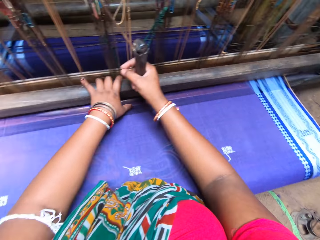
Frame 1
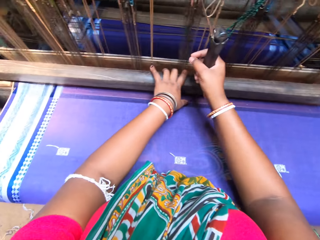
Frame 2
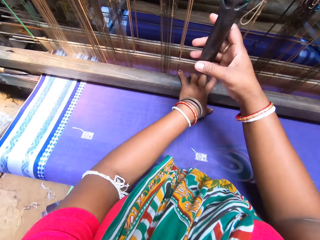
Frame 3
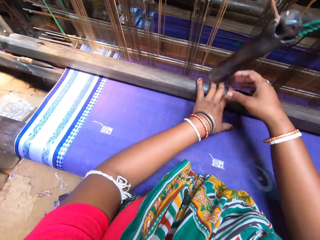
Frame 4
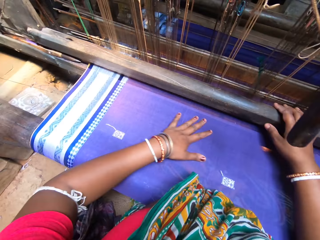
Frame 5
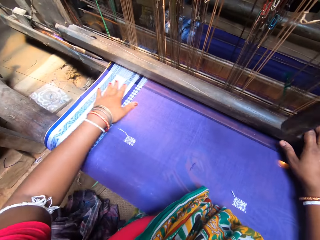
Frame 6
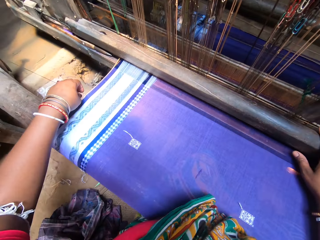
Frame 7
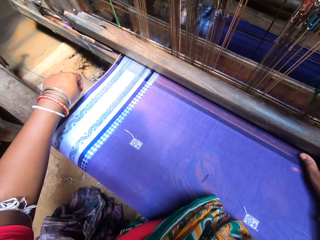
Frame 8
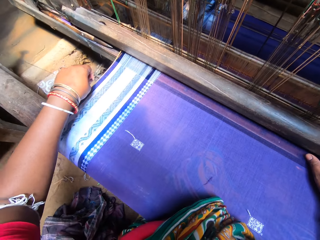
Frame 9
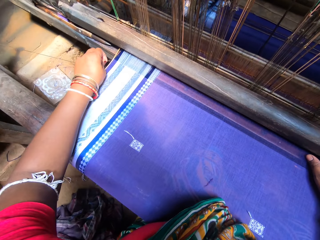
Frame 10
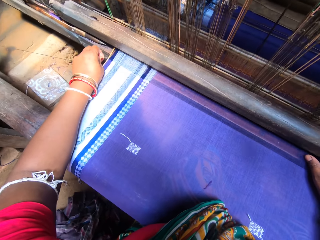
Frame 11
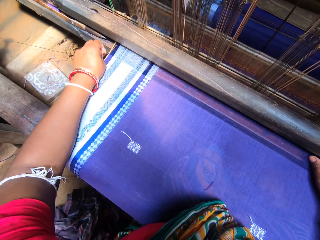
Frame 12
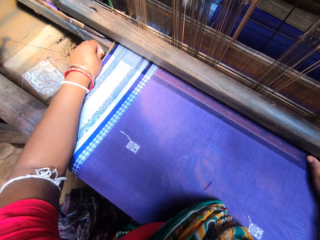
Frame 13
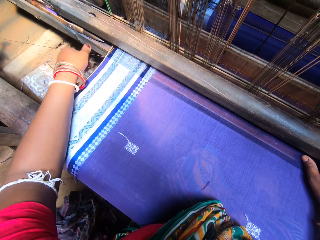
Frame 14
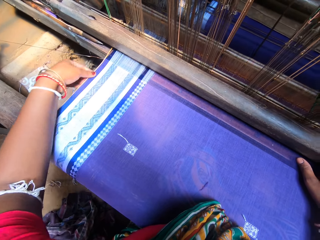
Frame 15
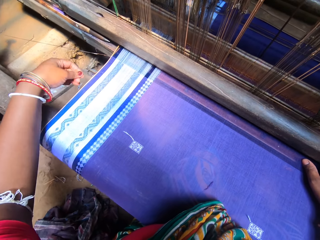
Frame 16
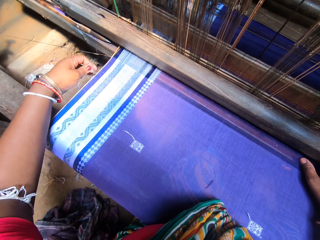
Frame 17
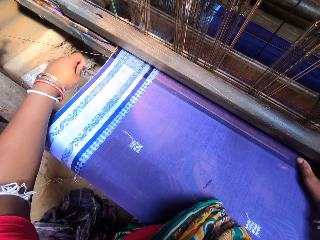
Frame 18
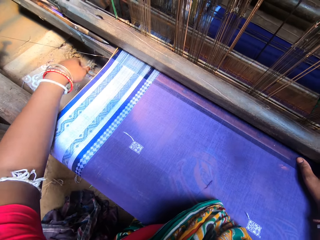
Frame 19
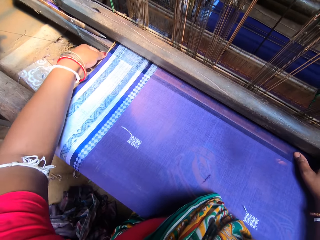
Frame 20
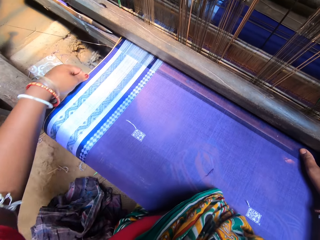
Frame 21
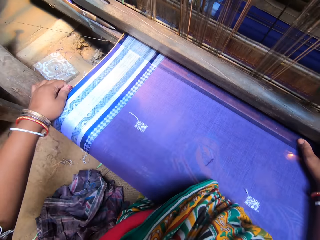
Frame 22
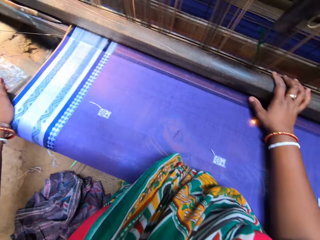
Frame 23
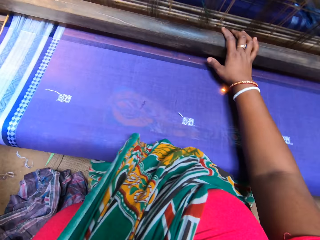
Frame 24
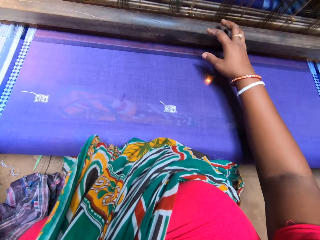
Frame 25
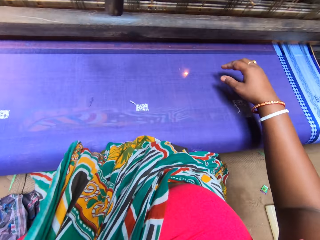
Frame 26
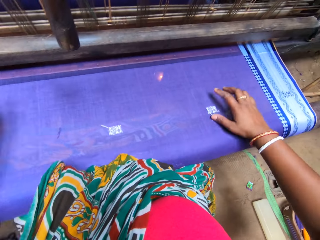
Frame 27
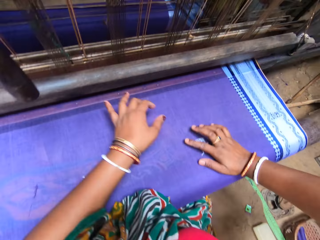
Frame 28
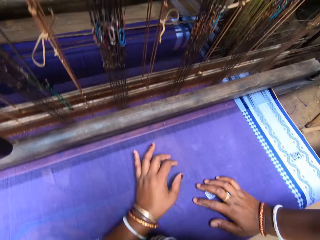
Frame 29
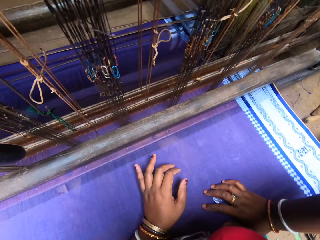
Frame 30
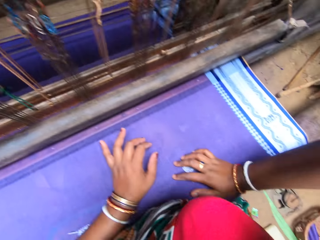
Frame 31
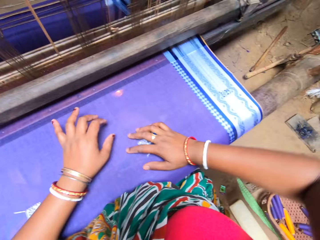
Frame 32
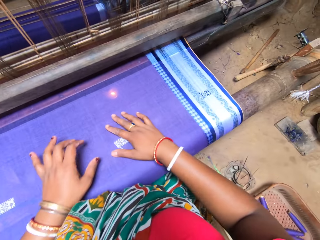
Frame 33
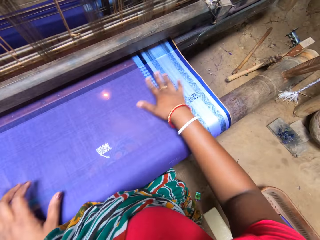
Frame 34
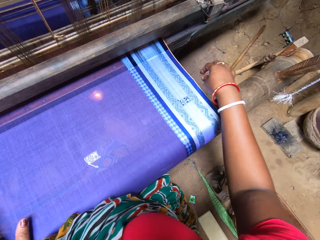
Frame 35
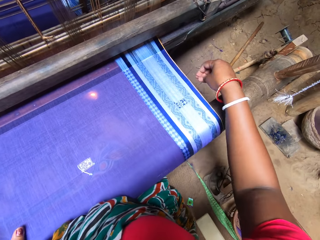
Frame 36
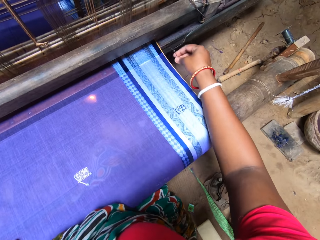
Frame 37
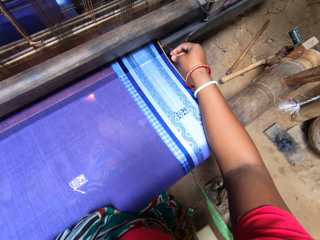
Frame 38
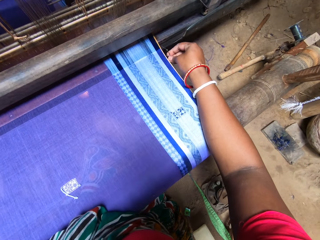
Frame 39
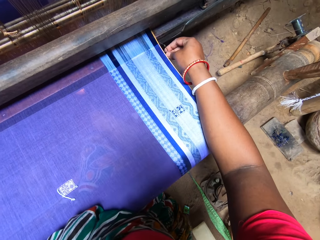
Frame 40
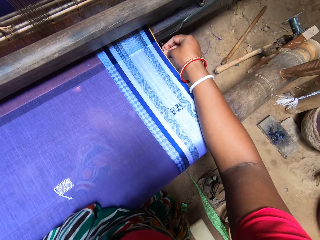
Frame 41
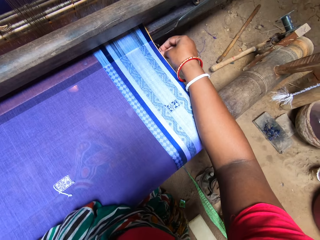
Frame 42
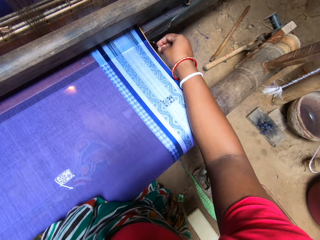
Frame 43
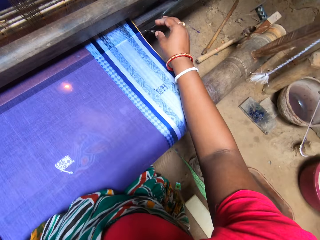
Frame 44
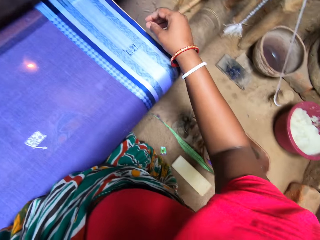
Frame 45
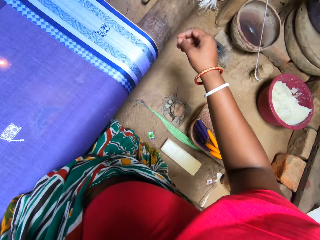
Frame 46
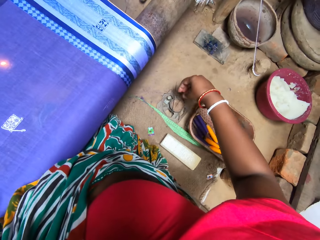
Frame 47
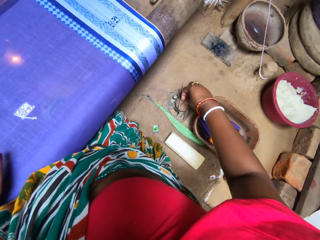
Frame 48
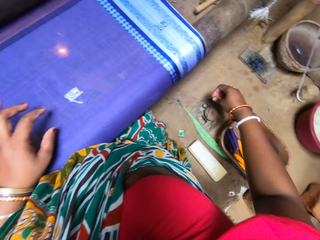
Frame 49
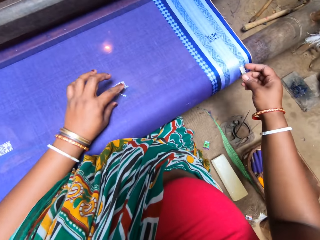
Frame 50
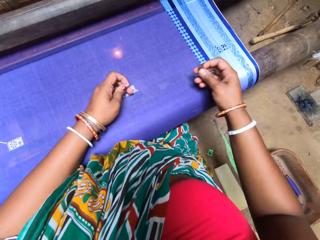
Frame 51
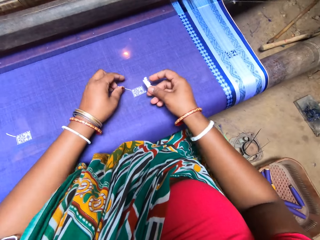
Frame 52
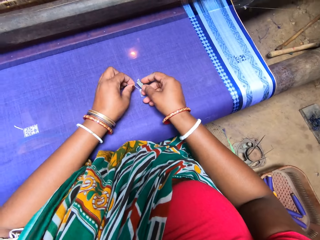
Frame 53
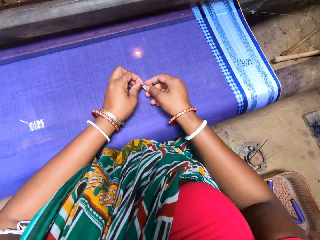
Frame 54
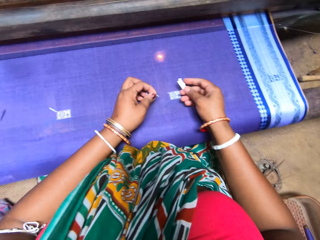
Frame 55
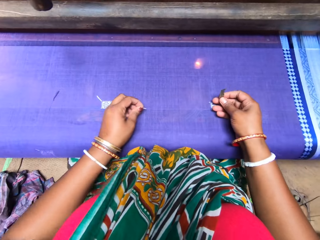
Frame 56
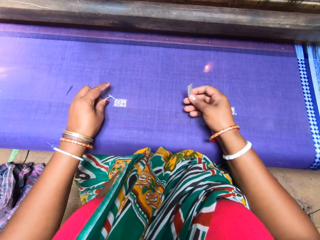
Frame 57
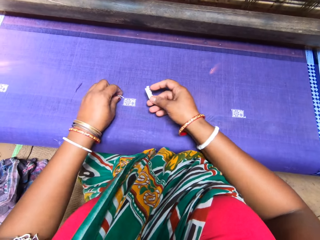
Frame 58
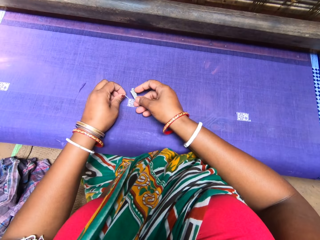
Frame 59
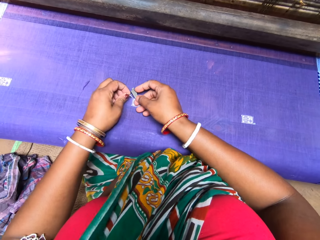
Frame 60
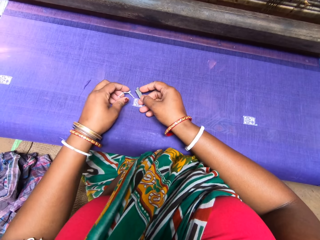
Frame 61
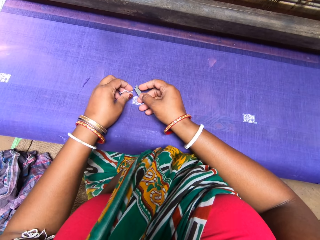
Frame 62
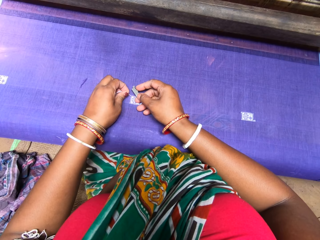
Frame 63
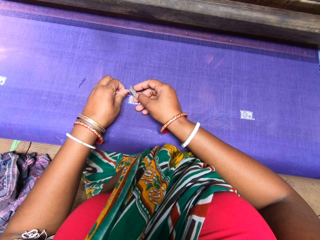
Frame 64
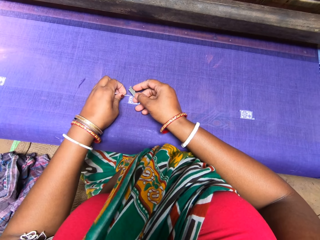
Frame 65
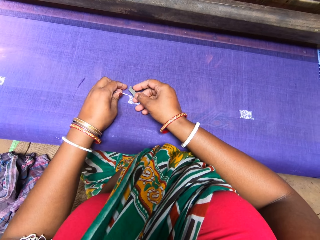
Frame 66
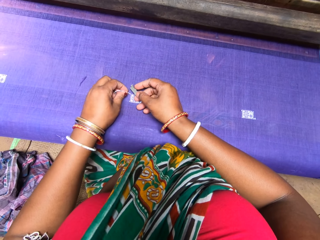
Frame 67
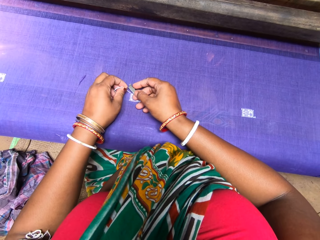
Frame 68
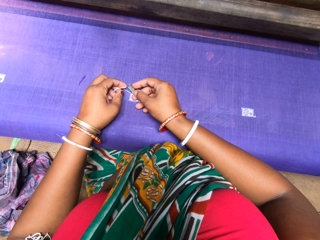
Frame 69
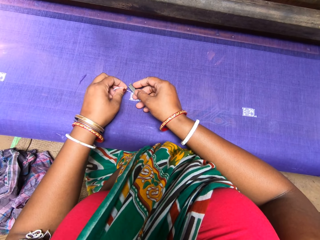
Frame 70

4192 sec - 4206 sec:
The camera wearer pulls out loose weaving yarn on the sides of the fabric on the handloom with her left hand. She holds a thread and touches a material. She picks up a safety pin from the ground with her right hand. She picks up a thread. She hangs the safety pin in her right hand on the fabric on the handloom. She puts the thread on the material. She picks up a razor blade from a cup on the ground with her right hand. She picks up a loose weaving yarn on the fabric on the handloom with her left hand. She cuts the loose weaving yarn on the fabric on the handloom in her left hand with the blade in her right hand. She picks up a loose weaving yarn on the fabric on the handloom with her left hand.

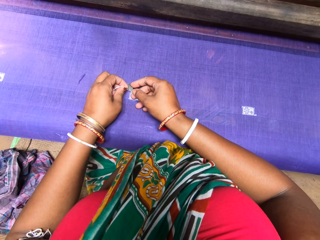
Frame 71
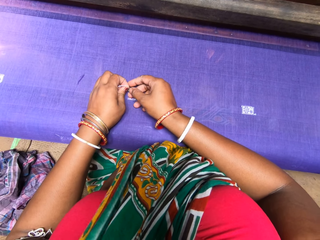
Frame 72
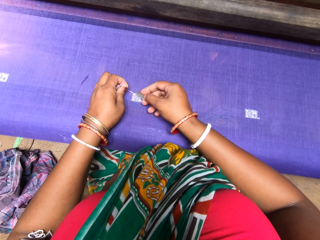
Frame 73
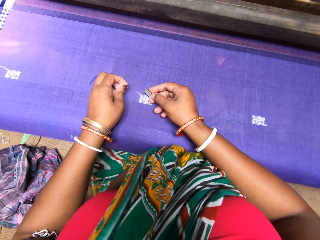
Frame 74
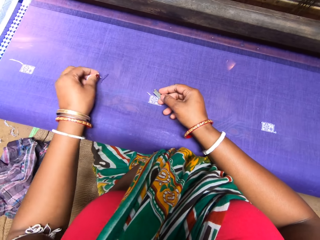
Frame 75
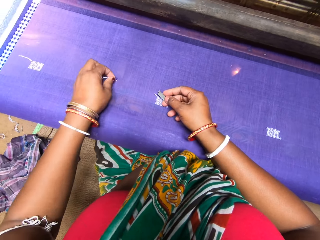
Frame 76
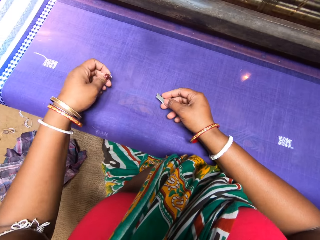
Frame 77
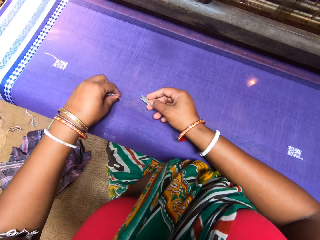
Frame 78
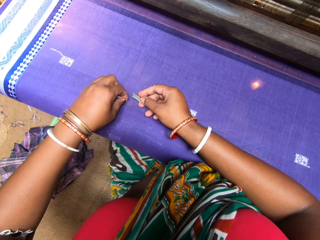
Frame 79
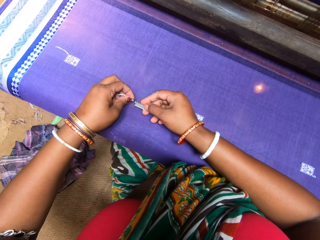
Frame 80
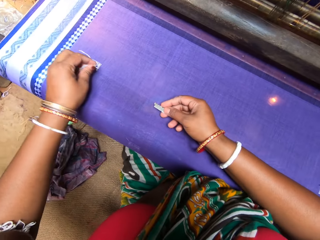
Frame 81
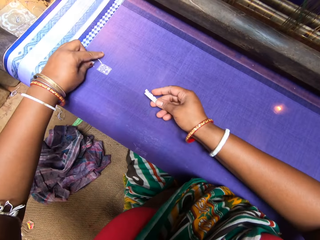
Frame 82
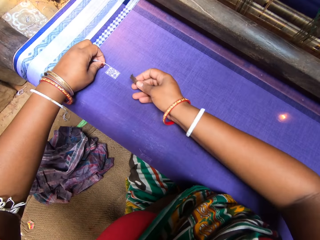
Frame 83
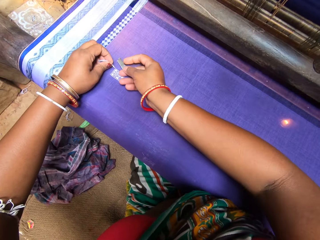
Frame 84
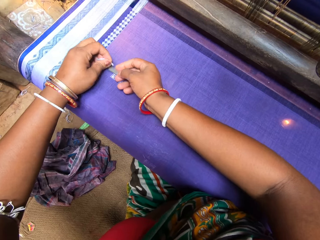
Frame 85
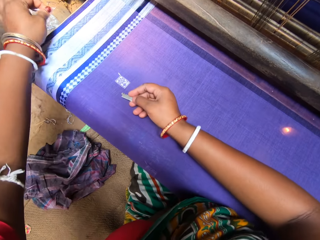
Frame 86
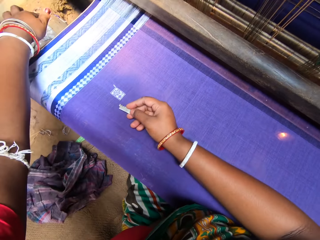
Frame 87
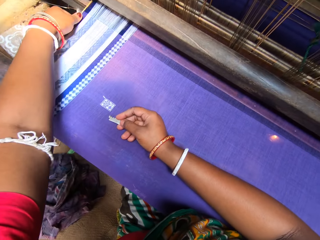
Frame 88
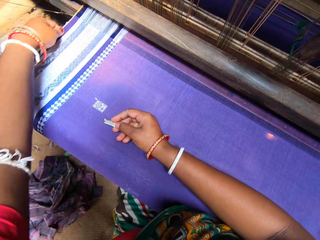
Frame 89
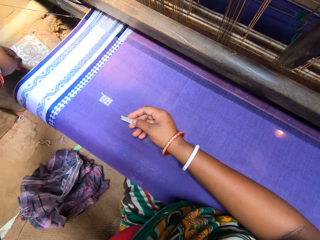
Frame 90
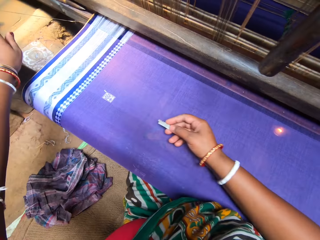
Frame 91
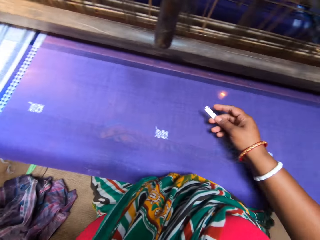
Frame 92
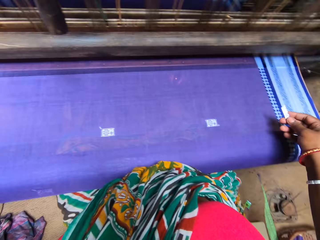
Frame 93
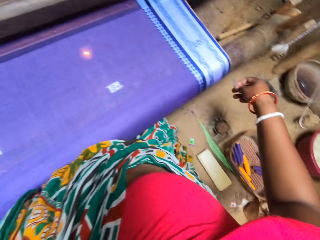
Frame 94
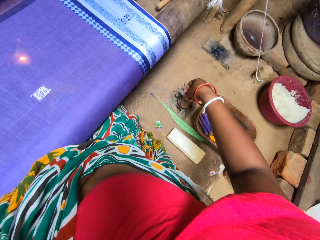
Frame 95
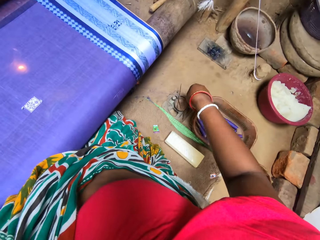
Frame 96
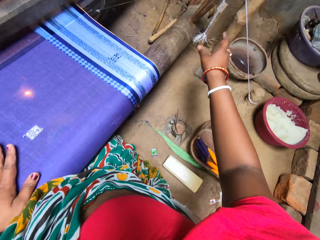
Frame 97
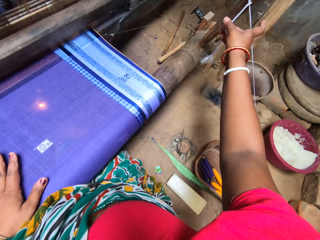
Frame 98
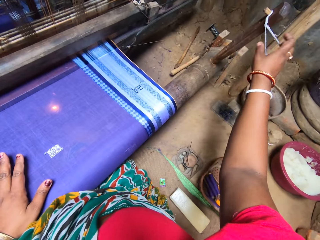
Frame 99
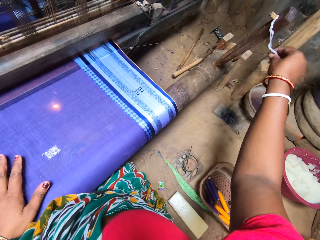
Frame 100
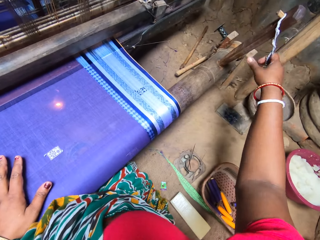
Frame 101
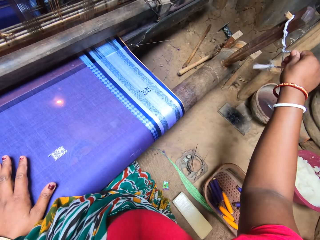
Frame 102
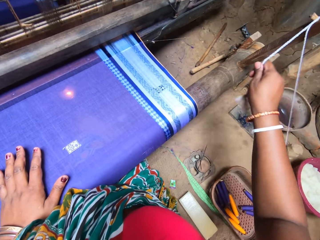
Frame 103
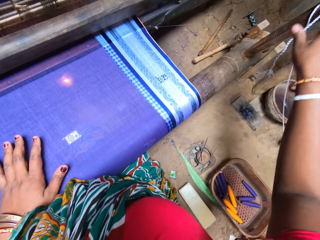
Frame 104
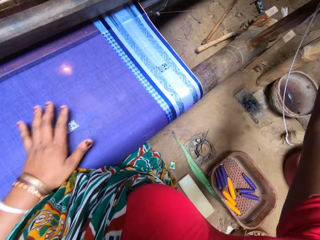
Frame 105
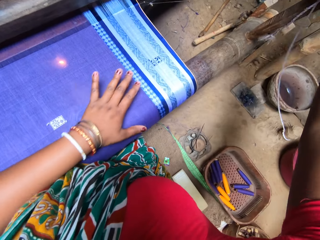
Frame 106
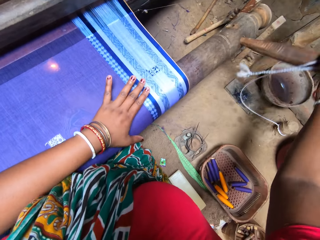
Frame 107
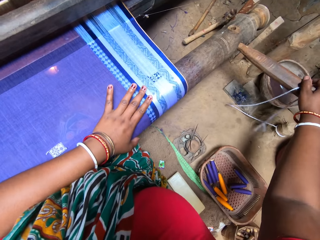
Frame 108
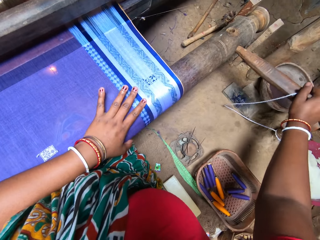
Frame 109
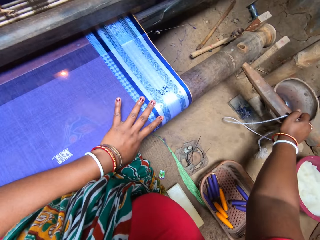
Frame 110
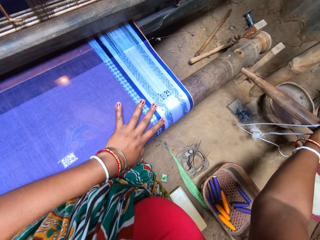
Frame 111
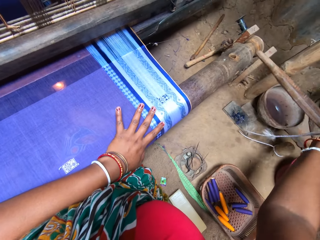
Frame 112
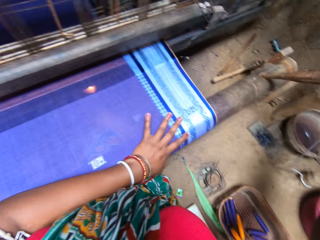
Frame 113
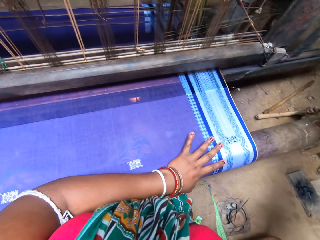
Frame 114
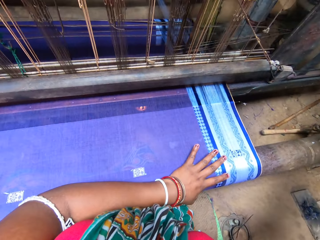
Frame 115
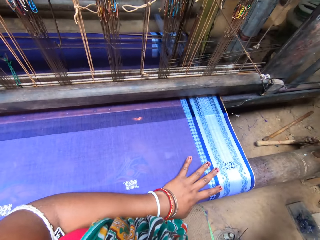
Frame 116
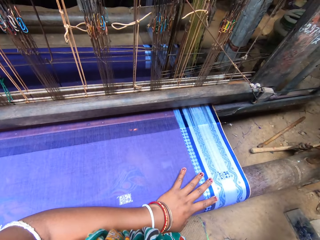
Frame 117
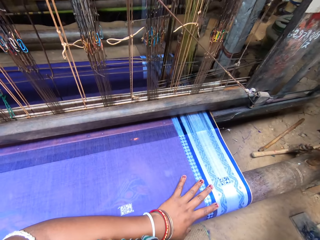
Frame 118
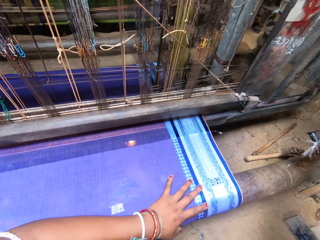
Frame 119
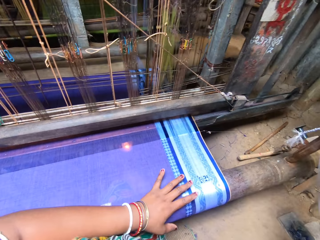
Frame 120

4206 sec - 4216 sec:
The camera wearer cuts the loose weaving yarn on the fabric on the handloom in her left hand with the blade in her right hand. She picks up a loose weaving yarn on the fabric on the handloom with her left hand. She does so again. She cuts the loose weaving yarn on the fabric on the handloom in her left hand with the blade in her right hand. She drops the cut weaving yarn in her left hand on the ground. She drops the blade in her right hand in the cup on the ground. She loosens the rope on the loom shuttle with her right hand. She holds a thread. She rolls the fabric on the fabric roller with the loom shuttle with her right hand. She controls a machine. She removes the loom shuttle from its port with her right hand. She inserts the loom shuttle in its port with her right hand.
